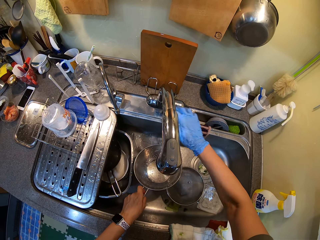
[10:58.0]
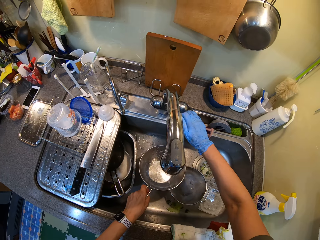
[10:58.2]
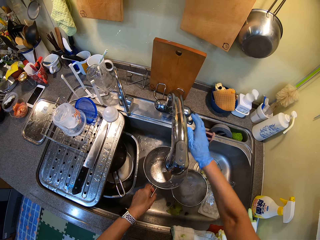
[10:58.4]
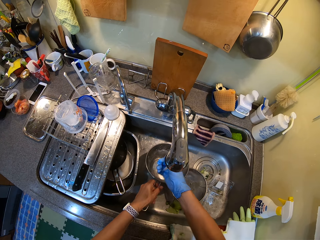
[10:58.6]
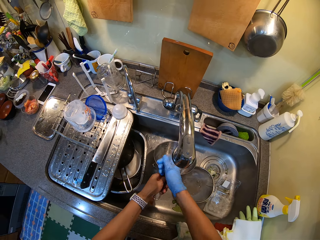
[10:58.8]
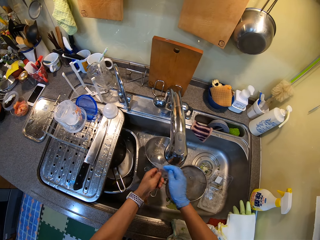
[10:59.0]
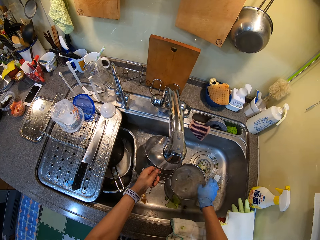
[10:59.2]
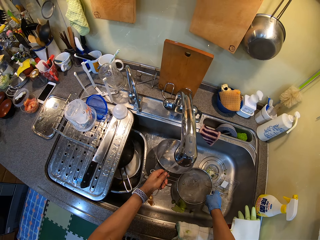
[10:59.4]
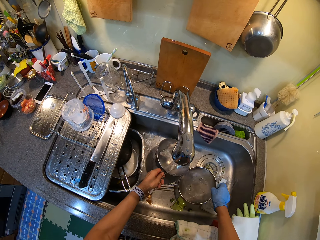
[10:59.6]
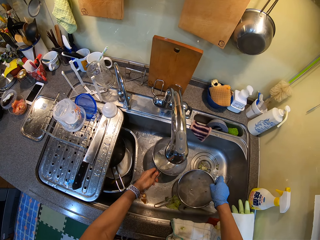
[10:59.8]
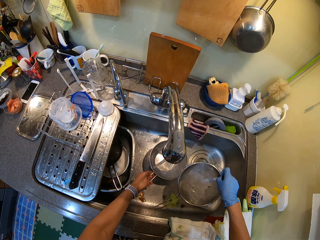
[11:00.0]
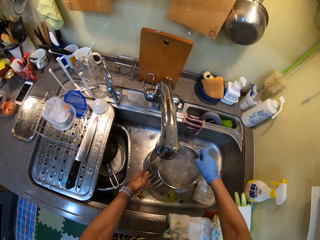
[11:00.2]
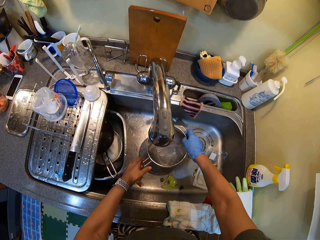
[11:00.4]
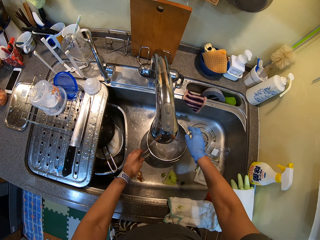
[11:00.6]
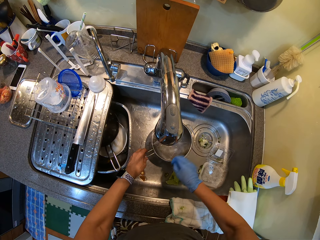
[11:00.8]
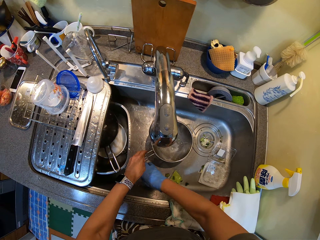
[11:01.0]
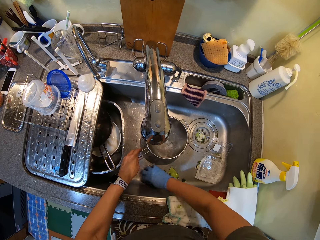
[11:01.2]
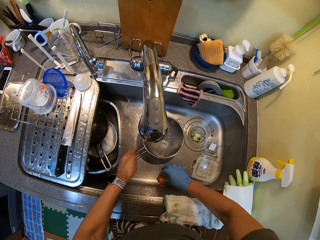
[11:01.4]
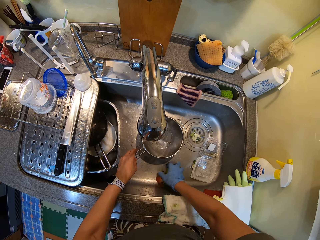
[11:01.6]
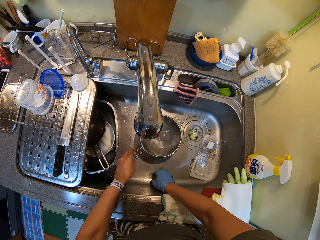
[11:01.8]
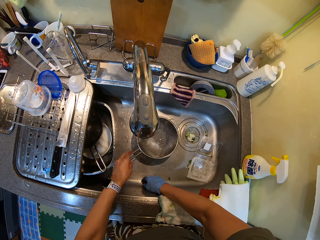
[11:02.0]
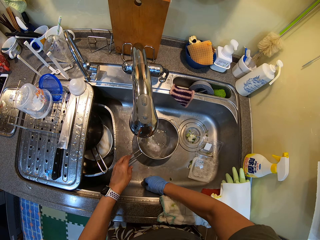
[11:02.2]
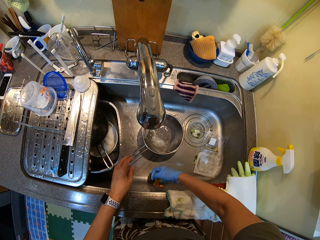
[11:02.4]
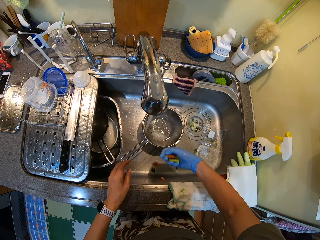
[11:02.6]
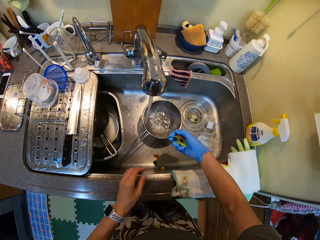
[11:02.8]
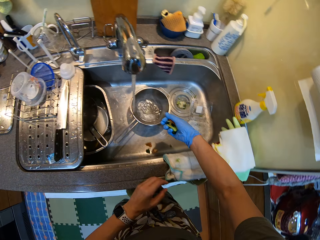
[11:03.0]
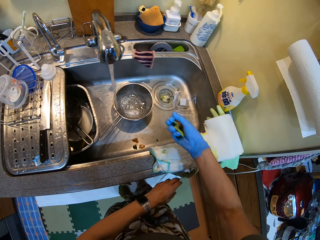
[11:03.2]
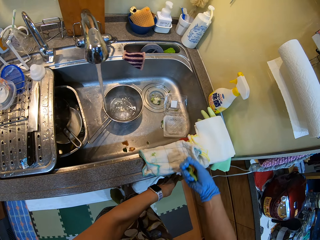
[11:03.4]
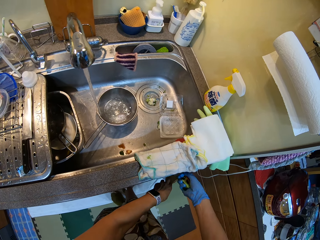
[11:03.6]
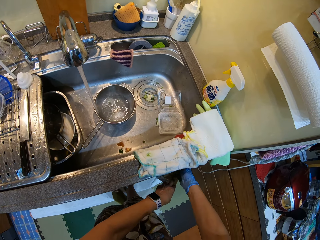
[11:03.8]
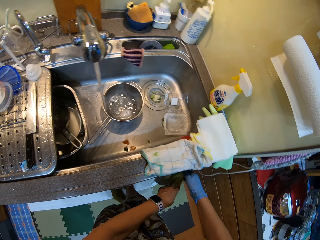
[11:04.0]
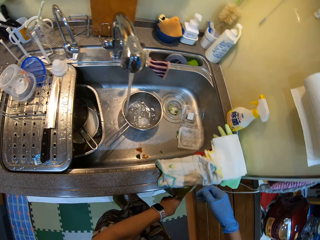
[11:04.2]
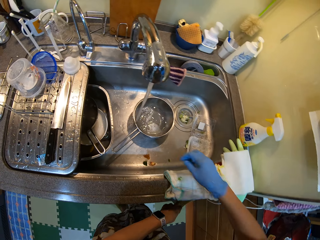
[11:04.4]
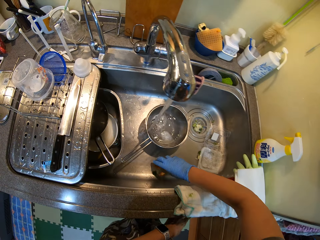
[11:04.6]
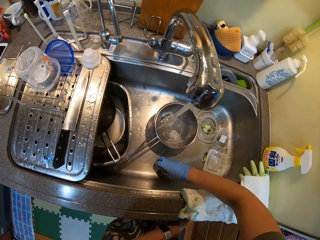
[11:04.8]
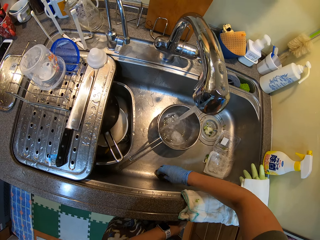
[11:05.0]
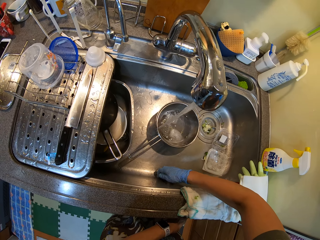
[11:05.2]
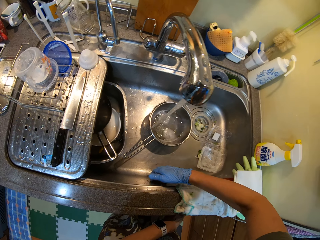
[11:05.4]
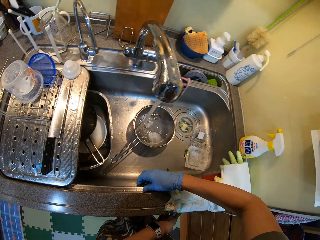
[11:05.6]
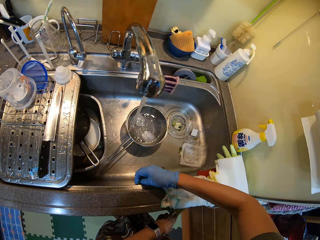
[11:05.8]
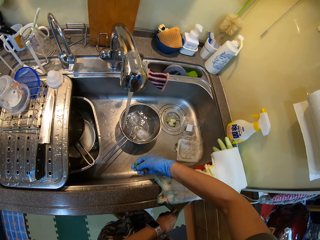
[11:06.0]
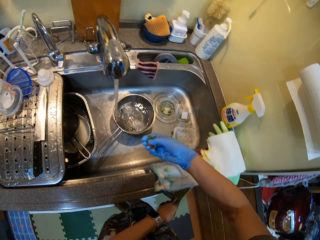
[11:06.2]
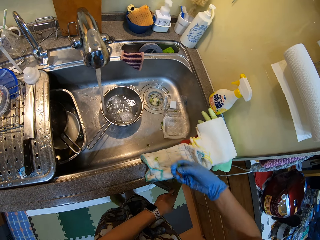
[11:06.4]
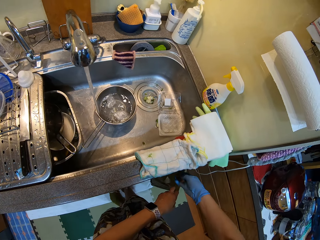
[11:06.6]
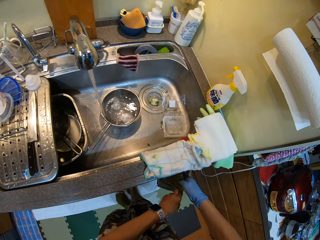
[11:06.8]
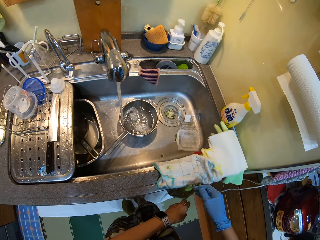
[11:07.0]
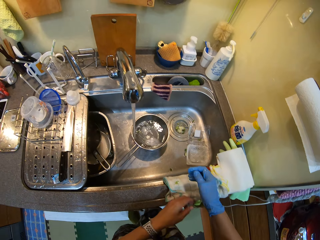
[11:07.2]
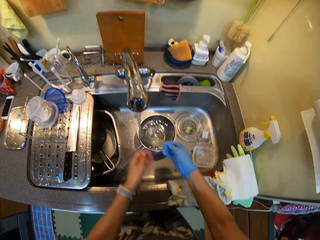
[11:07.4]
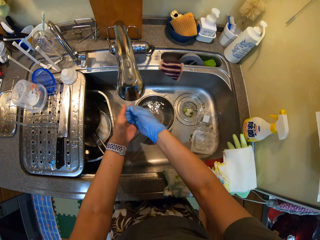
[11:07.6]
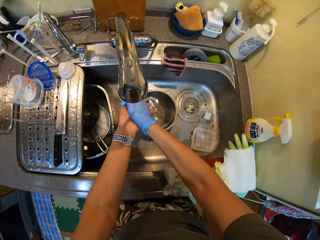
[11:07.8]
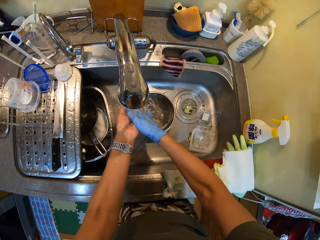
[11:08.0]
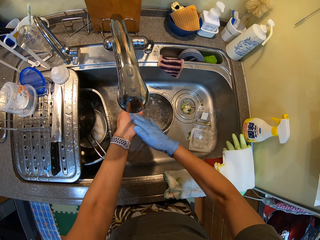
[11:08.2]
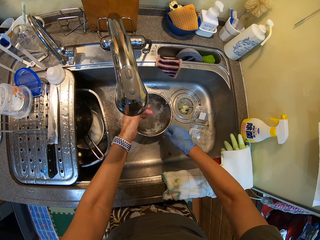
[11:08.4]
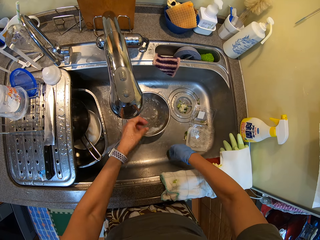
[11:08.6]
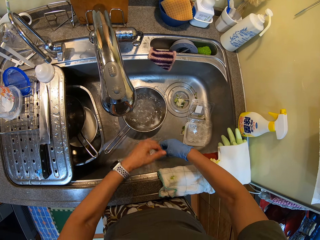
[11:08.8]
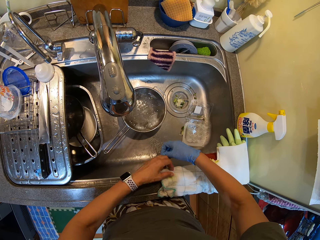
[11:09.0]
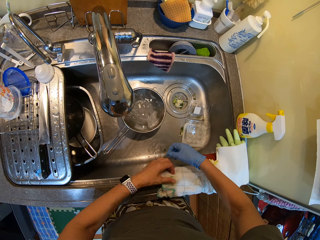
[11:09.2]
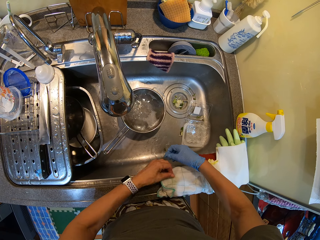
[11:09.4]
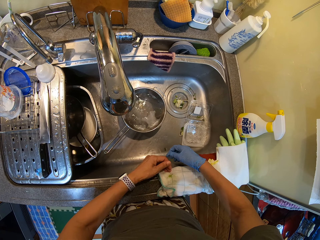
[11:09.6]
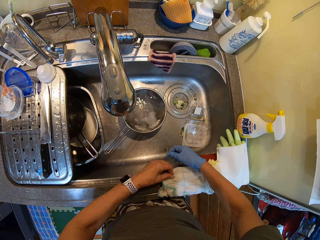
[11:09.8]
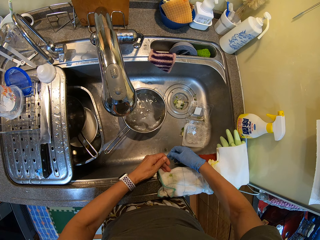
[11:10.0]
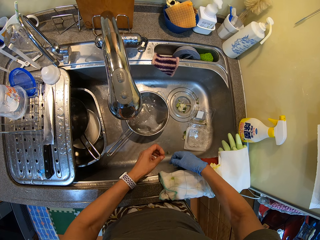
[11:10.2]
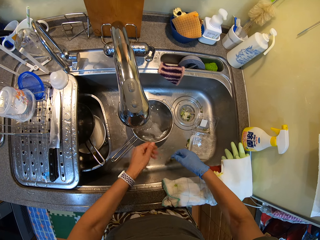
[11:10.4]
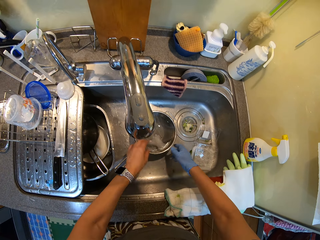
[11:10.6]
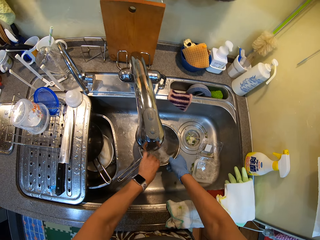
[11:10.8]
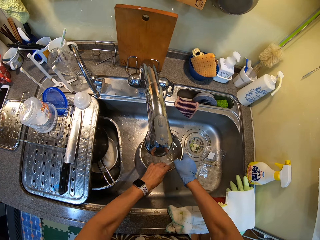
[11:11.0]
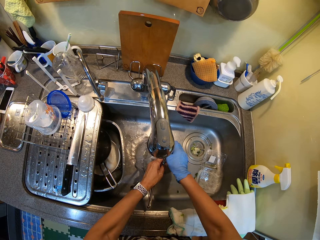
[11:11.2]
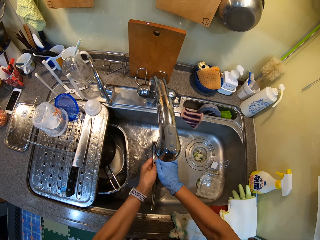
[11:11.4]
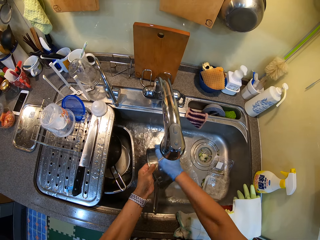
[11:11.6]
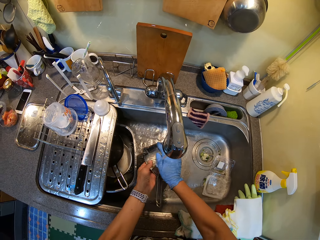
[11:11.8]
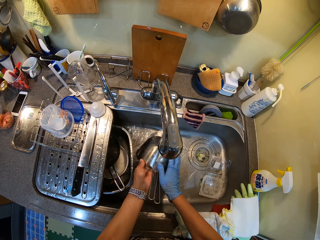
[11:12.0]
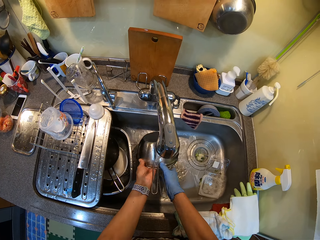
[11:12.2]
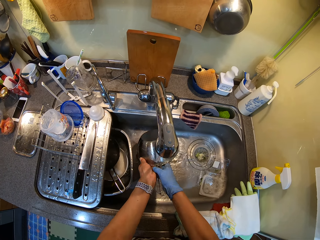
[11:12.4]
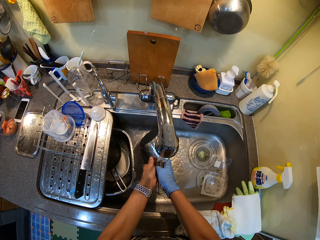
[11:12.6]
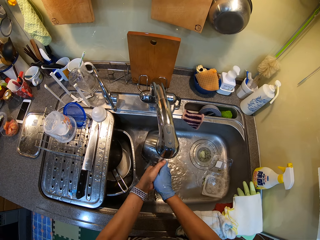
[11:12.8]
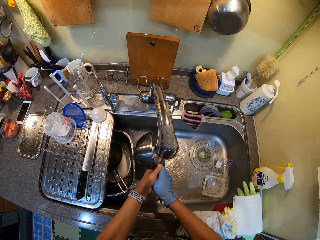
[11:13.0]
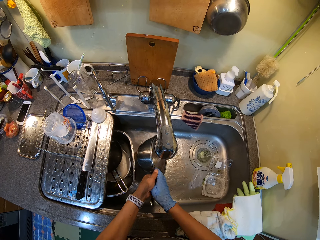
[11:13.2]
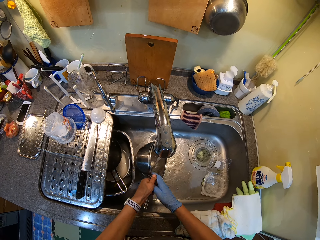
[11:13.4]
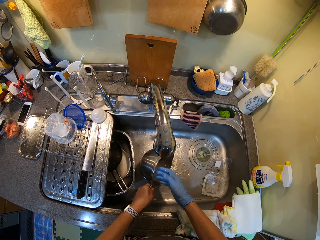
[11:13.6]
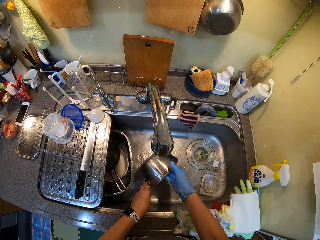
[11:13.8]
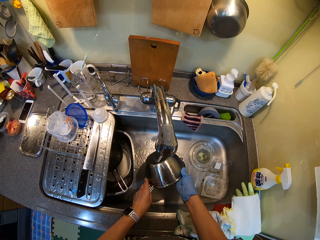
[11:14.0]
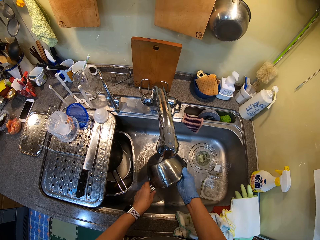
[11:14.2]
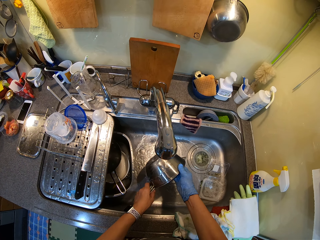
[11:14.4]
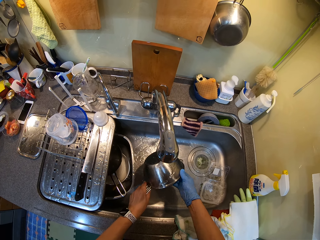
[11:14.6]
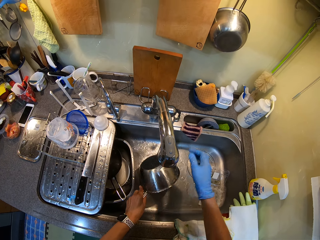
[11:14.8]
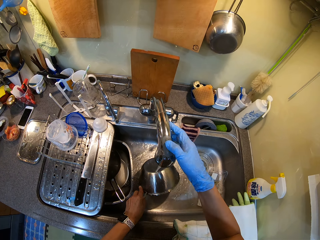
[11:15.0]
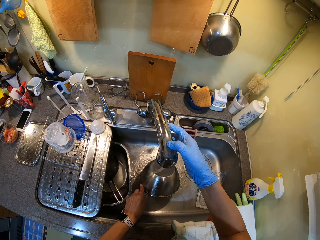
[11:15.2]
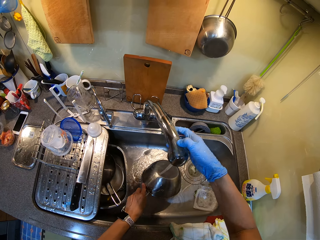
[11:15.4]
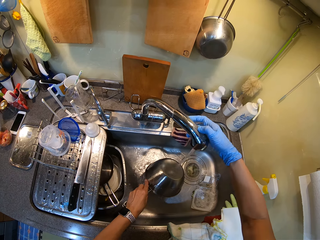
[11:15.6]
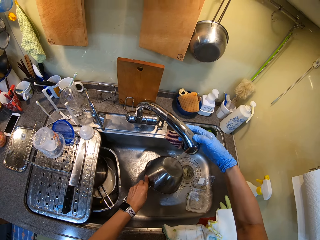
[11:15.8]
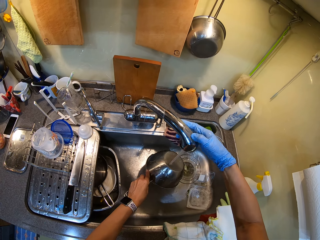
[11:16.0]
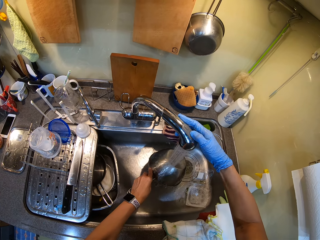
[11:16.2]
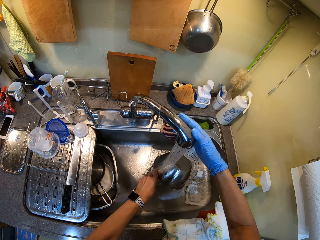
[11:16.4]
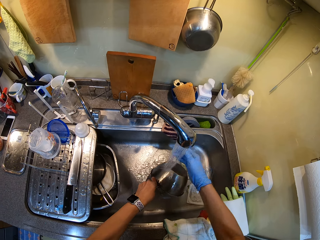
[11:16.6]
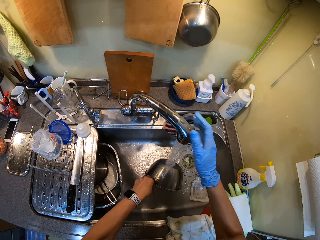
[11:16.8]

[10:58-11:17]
The camera wearer cleans the utensils. They put waste in the paper bag. They clean their hands. They wash a cooking pot.

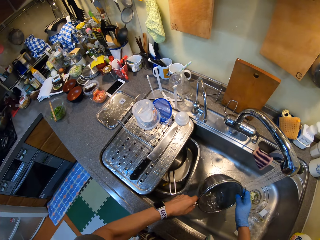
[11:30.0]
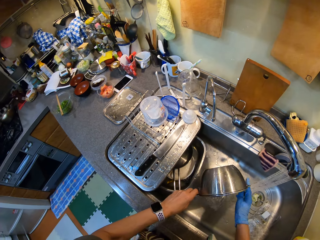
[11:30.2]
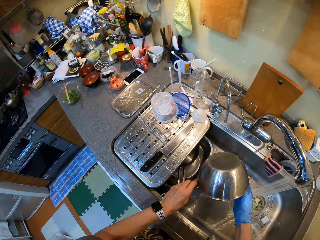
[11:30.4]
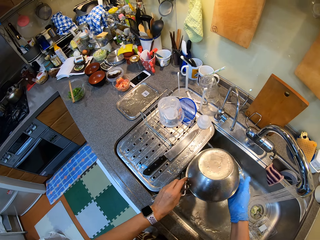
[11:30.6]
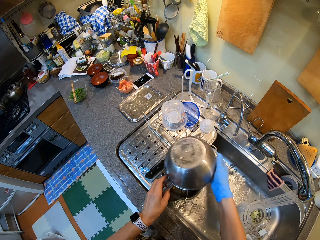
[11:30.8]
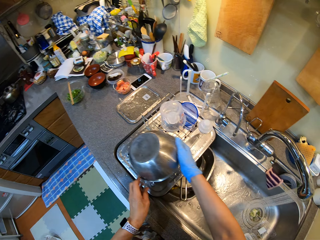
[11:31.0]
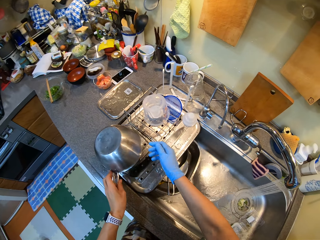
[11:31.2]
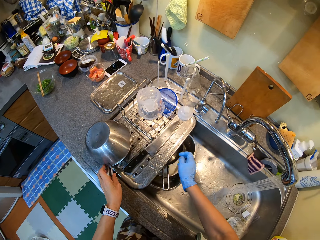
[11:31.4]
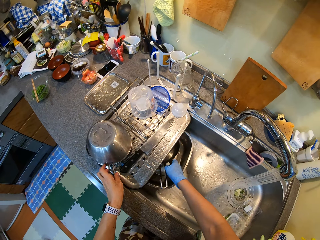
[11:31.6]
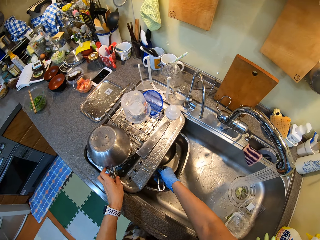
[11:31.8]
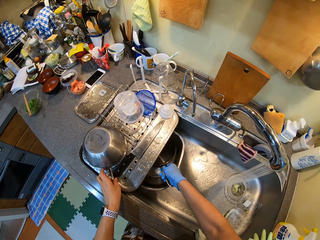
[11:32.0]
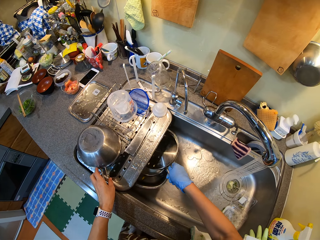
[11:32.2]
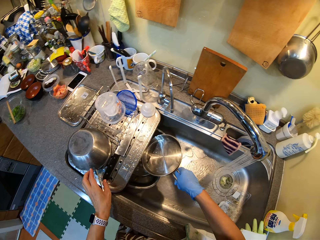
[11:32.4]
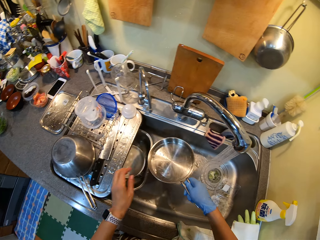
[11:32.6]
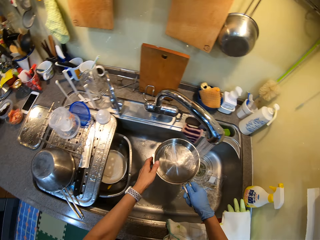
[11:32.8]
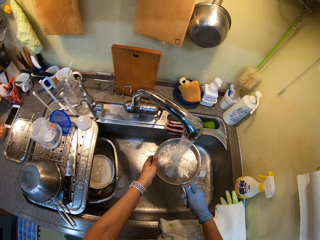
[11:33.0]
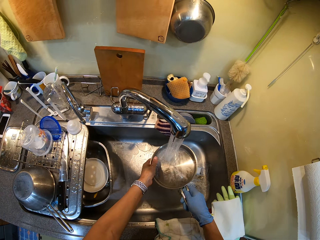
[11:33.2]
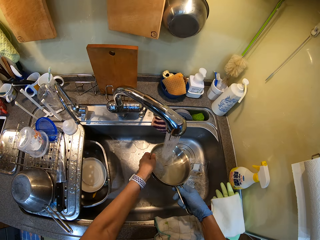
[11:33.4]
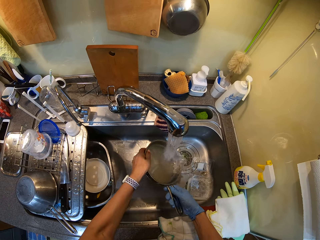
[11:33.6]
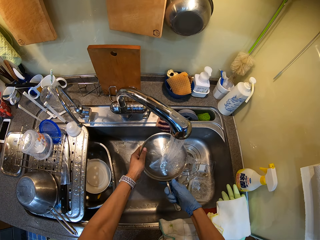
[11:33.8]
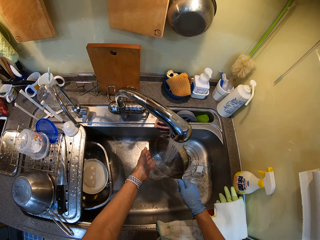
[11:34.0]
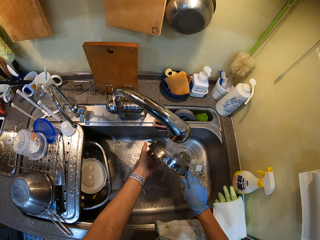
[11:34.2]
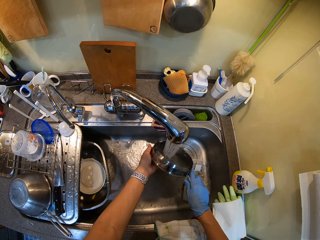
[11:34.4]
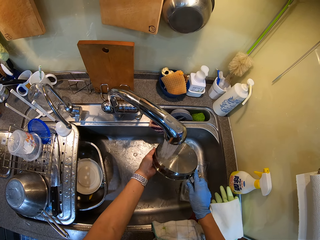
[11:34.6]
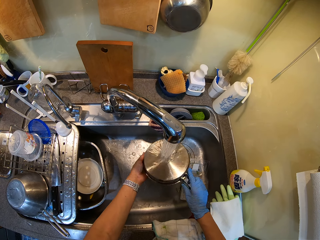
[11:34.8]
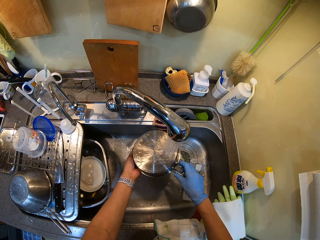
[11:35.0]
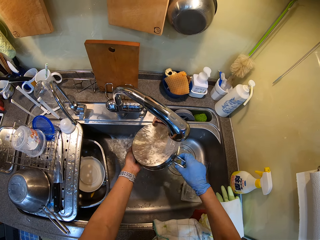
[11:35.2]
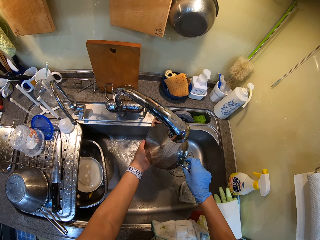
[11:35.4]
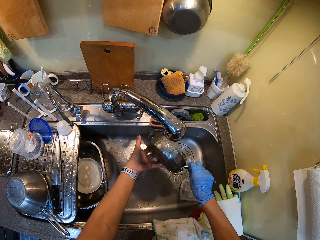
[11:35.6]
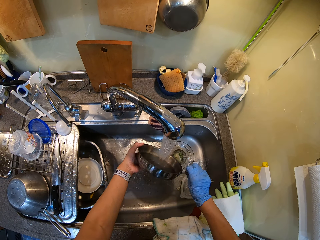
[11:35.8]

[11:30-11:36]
The camera wearer puts the utensils aside. They place the cooking pot on the tray. They clean the cooking pot.
